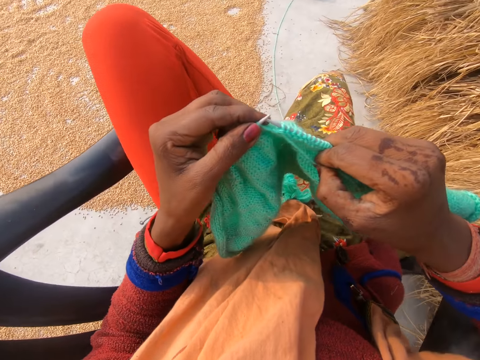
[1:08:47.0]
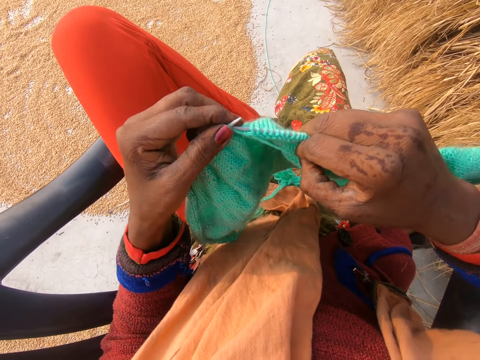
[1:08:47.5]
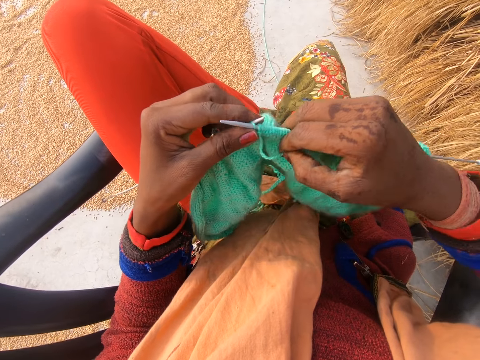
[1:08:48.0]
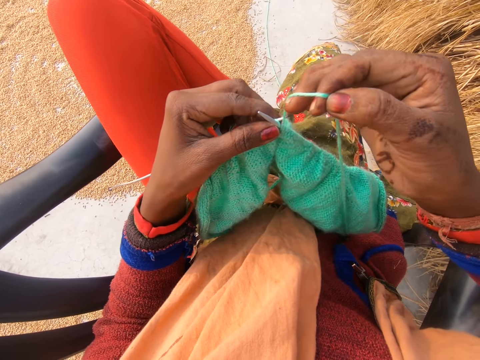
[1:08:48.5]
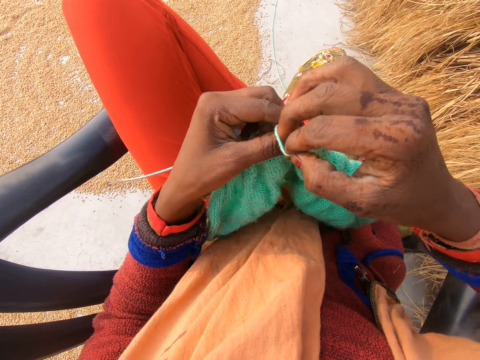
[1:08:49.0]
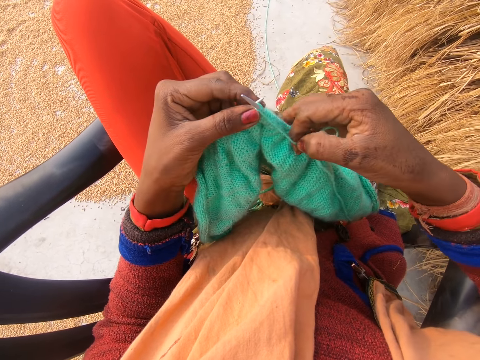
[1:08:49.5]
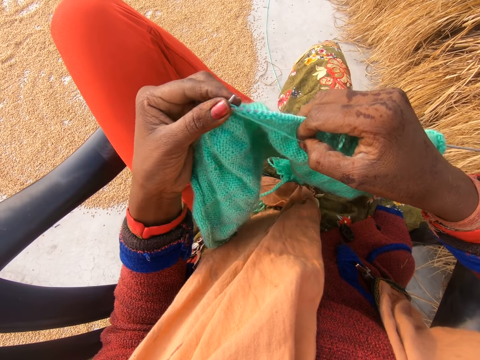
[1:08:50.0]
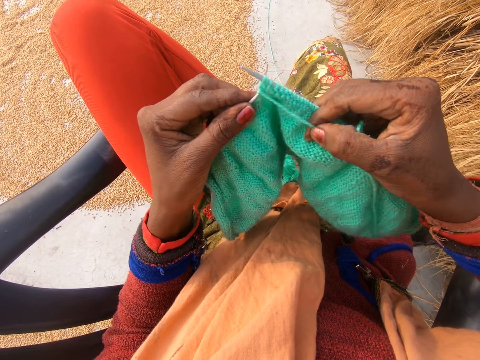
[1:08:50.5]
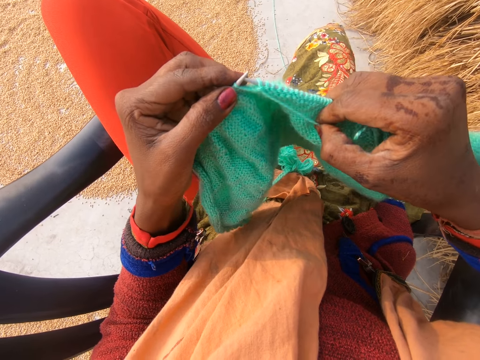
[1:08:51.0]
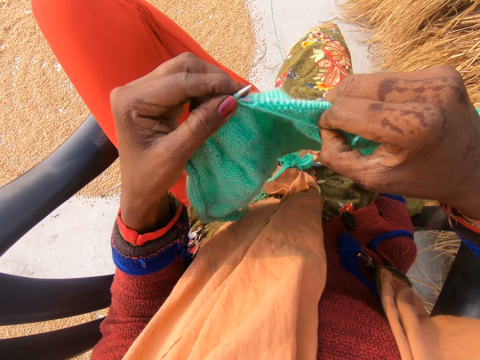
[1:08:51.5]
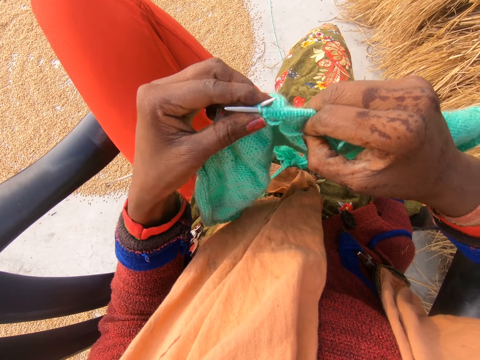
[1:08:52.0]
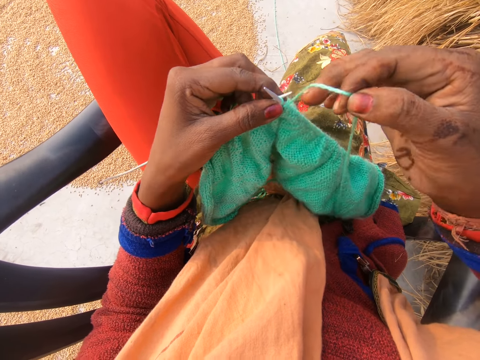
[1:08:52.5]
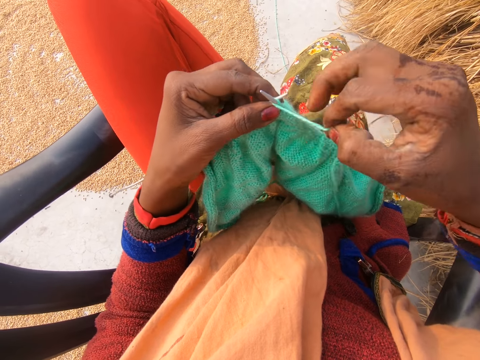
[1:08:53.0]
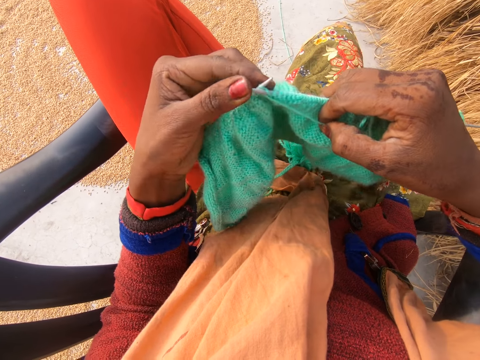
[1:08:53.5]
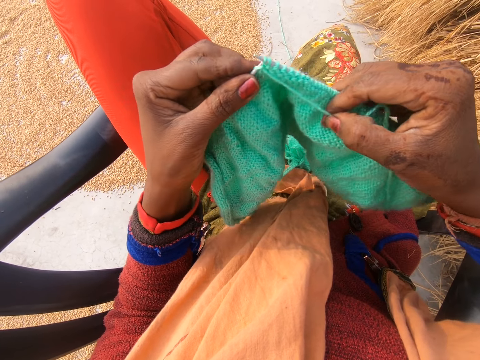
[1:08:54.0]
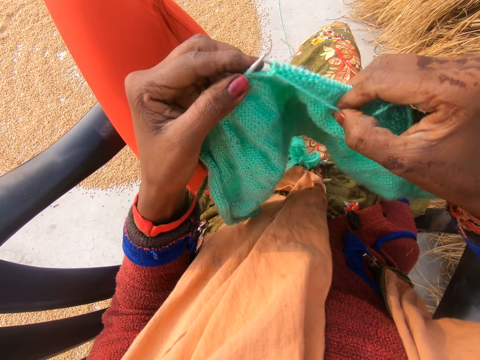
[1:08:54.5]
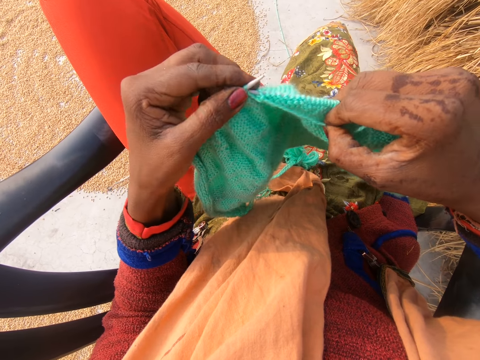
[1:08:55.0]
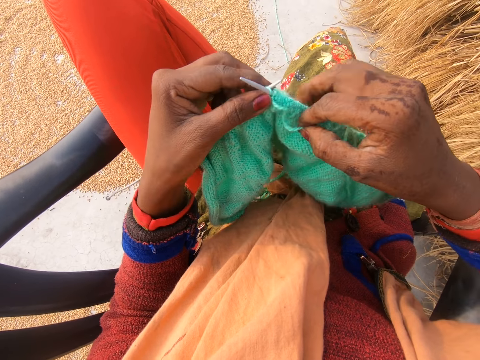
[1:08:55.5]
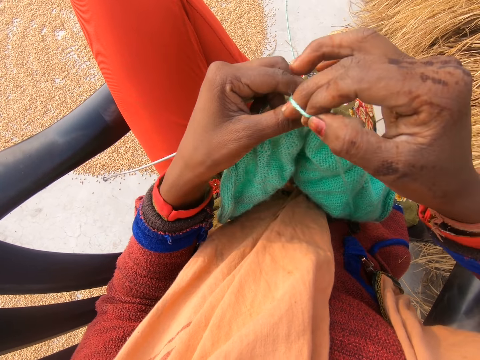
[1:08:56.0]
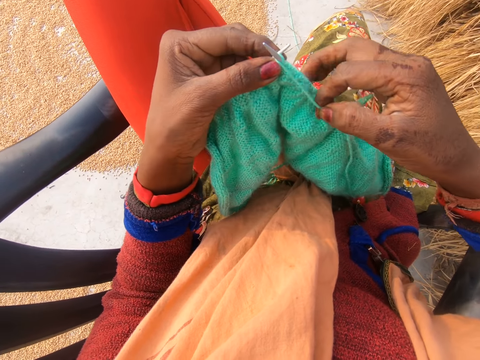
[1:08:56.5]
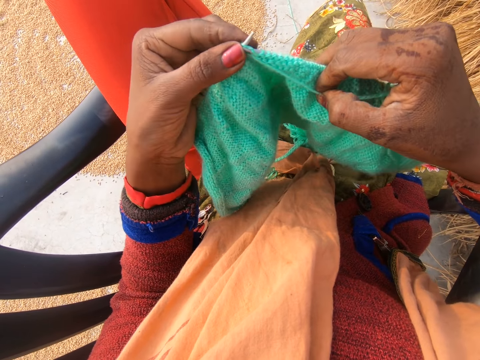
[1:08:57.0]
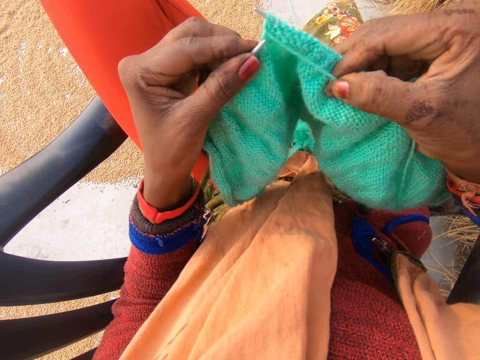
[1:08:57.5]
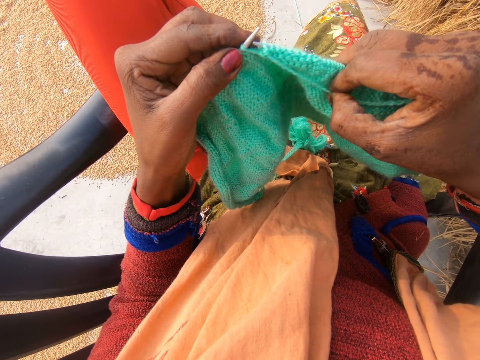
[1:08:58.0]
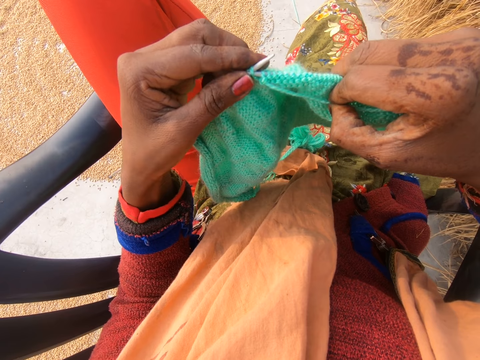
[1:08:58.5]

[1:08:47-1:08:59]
The camera wearer looks around. They knit a fabric with knitting needles. They rotate the knitting thread around the knitting needle. They knit the fabric with the knitting needles. They rotate the knitting thread around the knitting needle. They knit the fabric with the knitting needles. They rotate the knitting thread around the knitting needle. They knit the fabric with the knitting needles.

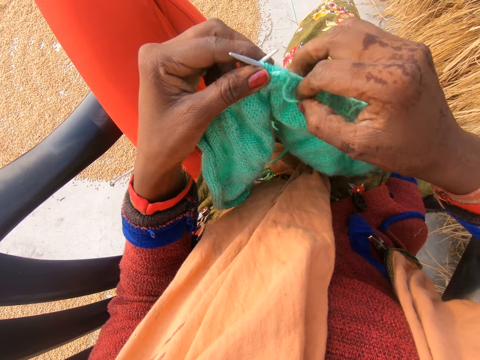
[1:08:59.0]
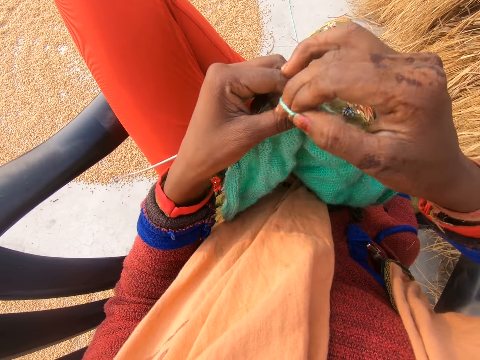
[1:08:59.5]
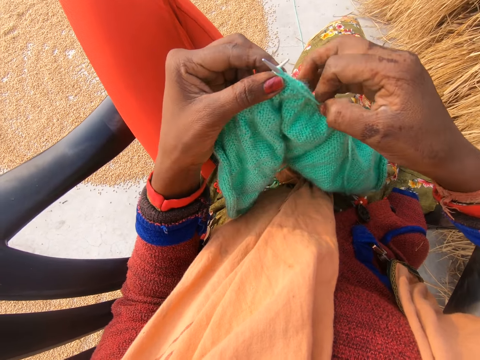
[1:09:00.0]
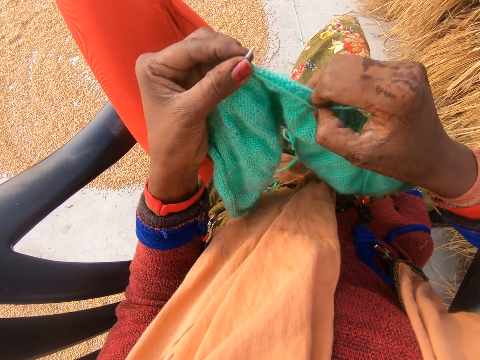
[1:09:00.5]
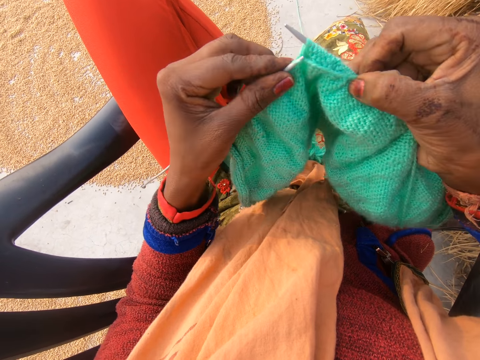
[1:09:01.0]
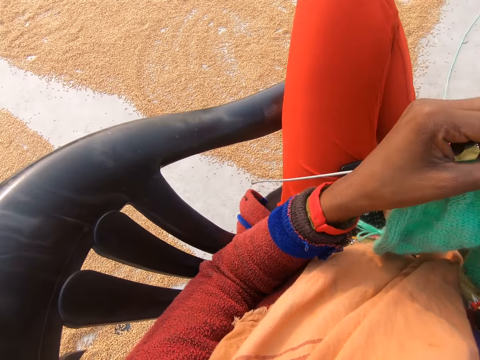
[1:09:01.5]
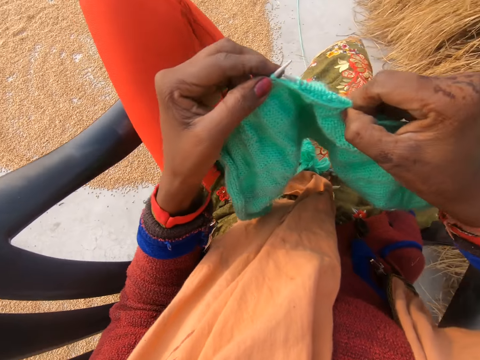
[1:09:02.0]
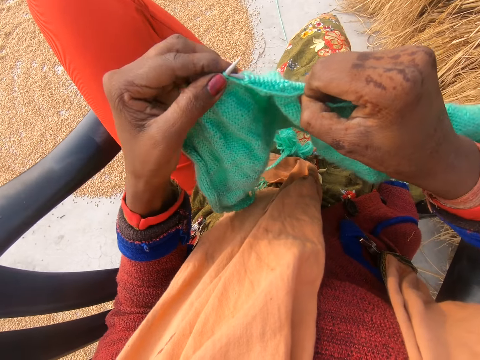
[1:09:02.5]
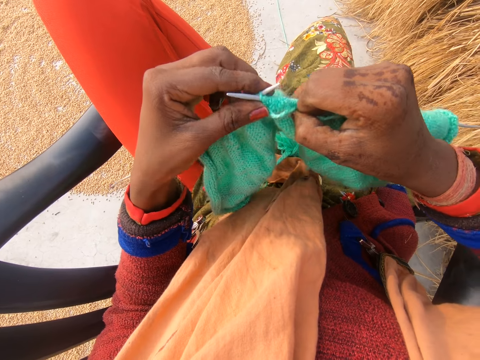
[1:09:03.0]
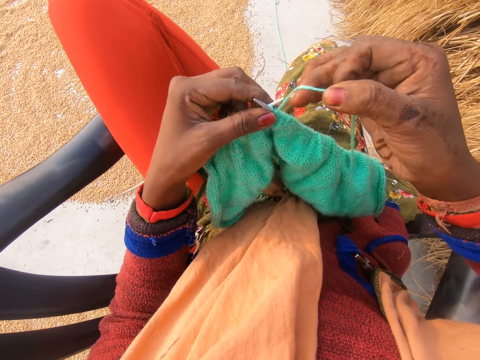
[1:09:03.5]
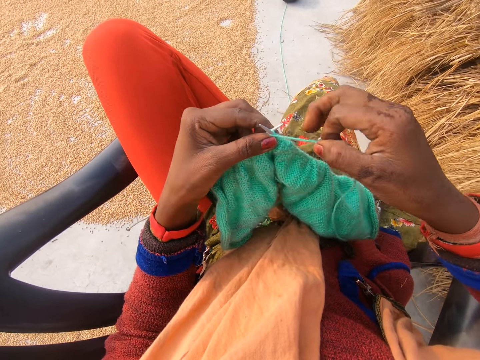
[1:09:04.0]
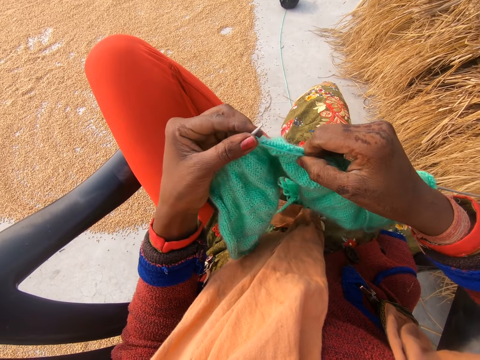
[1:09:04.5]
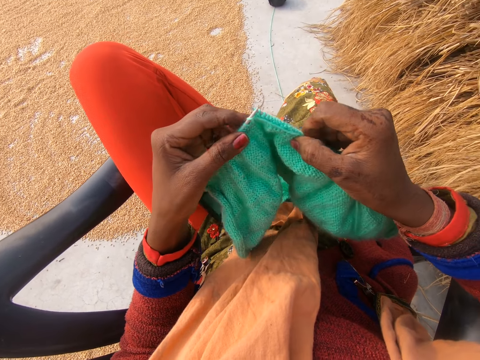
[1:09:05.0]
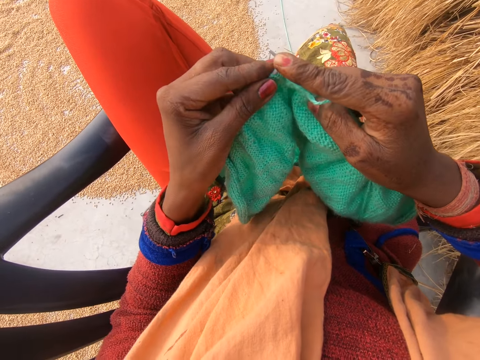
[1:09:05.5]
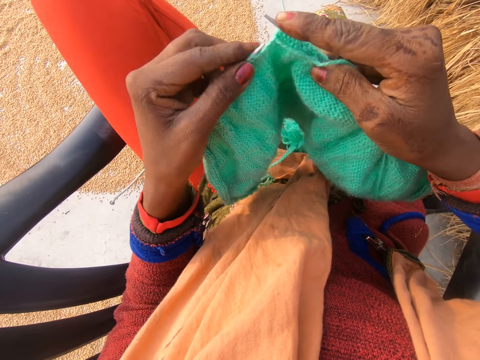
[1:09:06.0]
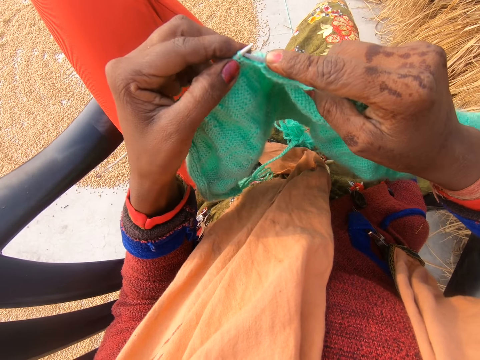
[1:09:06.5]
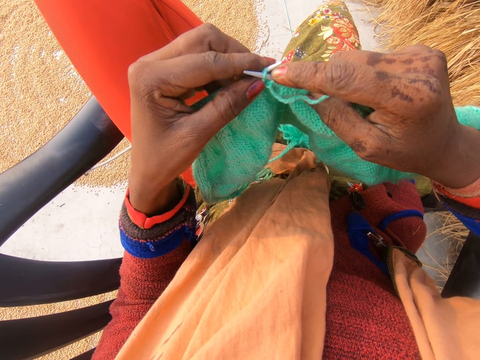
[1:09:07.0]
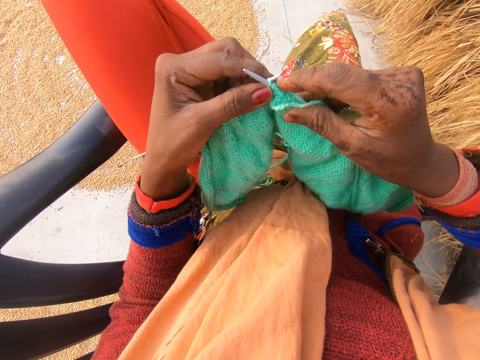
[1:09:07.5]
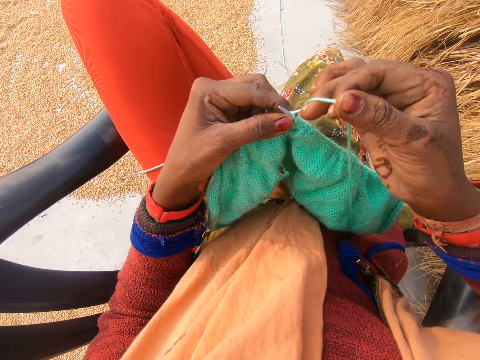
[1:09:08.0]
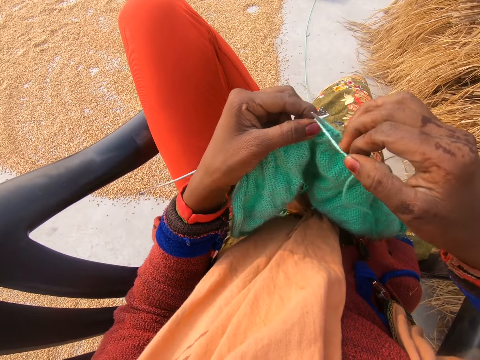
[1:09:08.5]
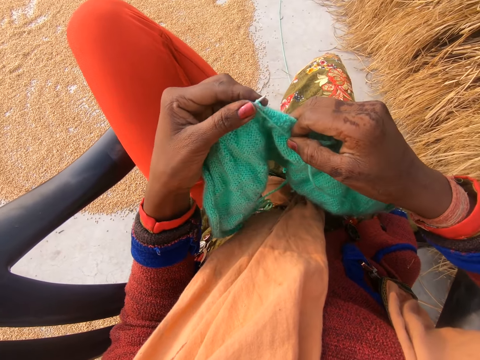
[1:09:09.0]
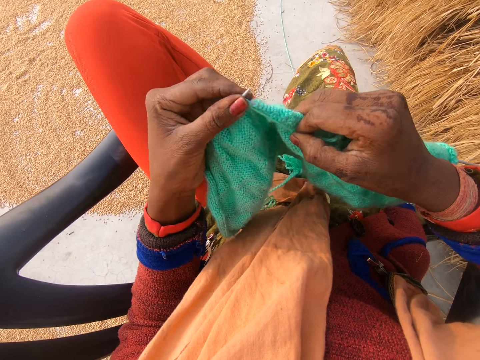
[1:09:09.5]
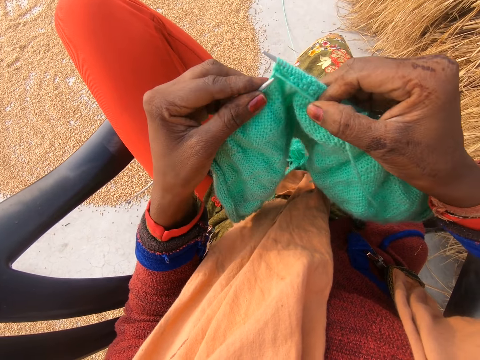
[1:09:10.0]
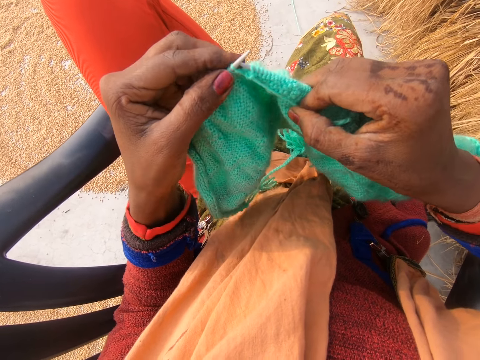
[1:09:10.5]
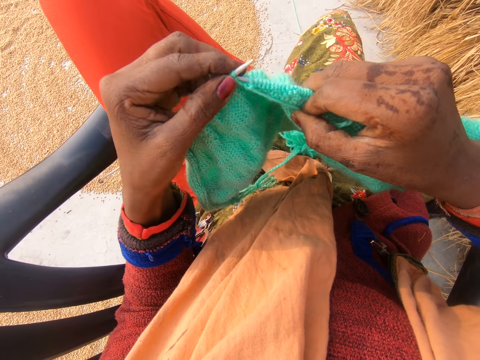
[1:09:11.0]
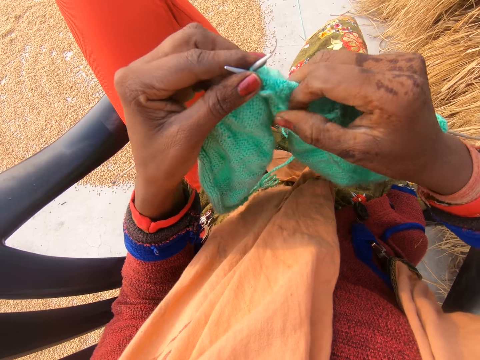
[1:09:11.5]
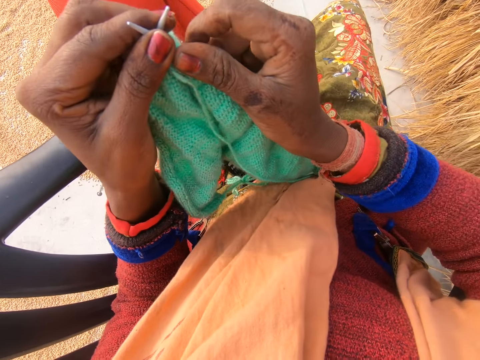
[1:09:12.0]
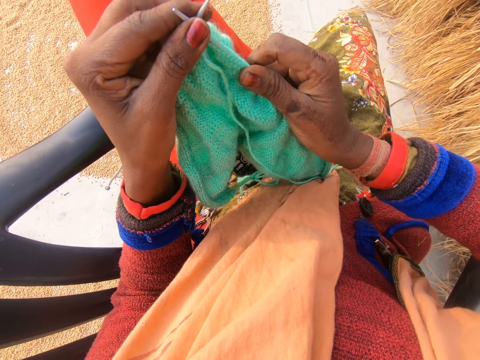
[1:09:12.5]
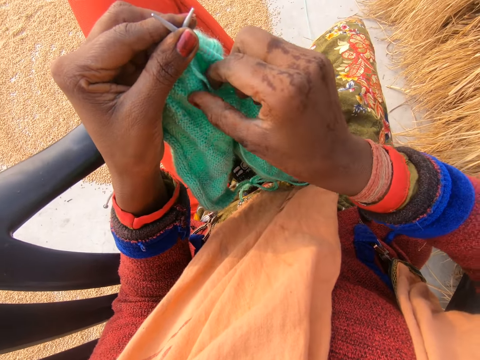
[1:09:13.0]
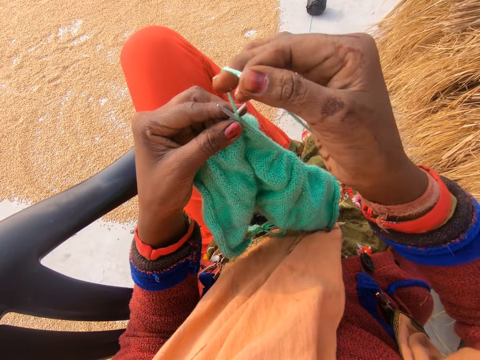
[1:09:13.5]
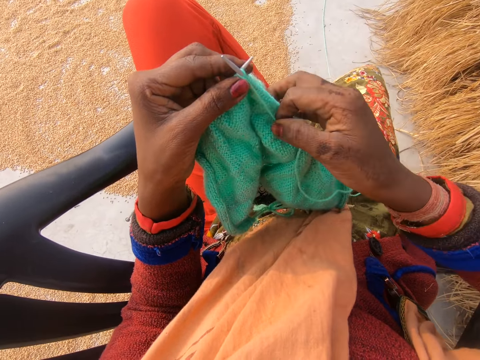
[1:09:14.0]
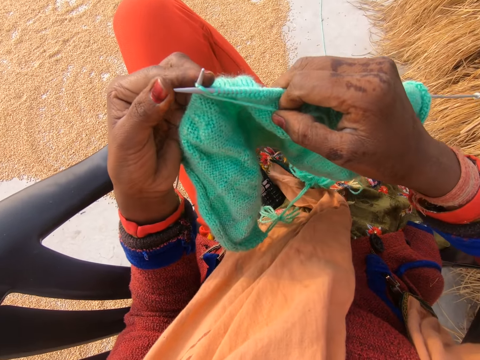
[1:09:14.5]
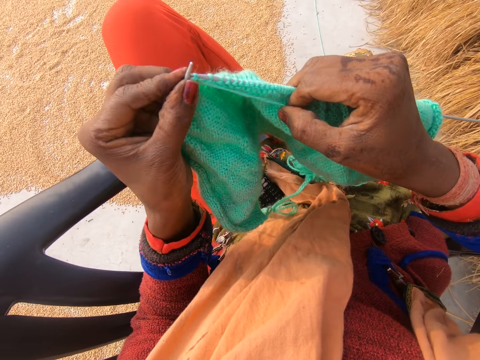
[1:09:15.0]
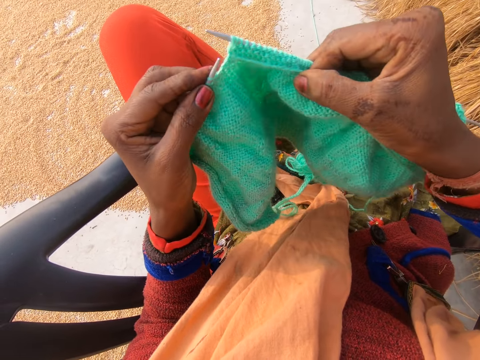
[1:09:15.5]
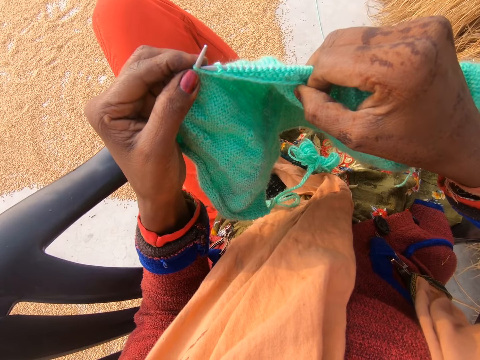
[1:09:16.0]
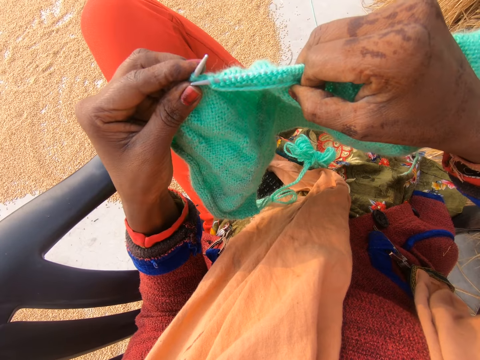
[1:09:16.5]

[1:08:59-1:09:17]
The camera wearer rotates the knitting thread around the knitting needle. She knits a fabric with knitting needles. She looks around. She knits the fabric with the knitting needles. She rotates the knitting thread around the knitting needle. She knits the fabric with the knitting needles. She presses the knitting needle with a finger. She knits the fabric with the knitting needles. She rotates the knitting thread around the knitting needle. She knits the fabric with the knitting needles. She presses the knitting needle on her lap. She pushes the fabric on the knitting needle. She adjusts the crochet in her hand. She rotates the knitting thread around the knitting needle. She crochets with the yarn in her hand with the crochet hook. She knits the fabric with the knitting needles.
